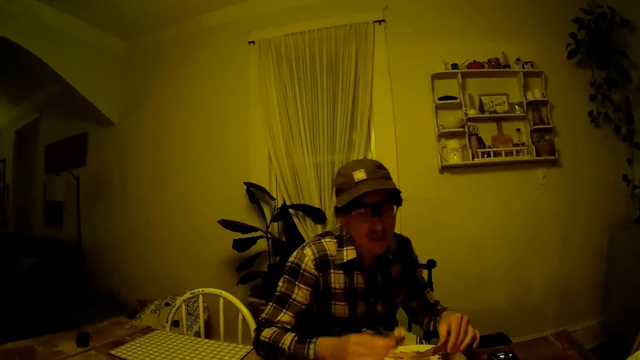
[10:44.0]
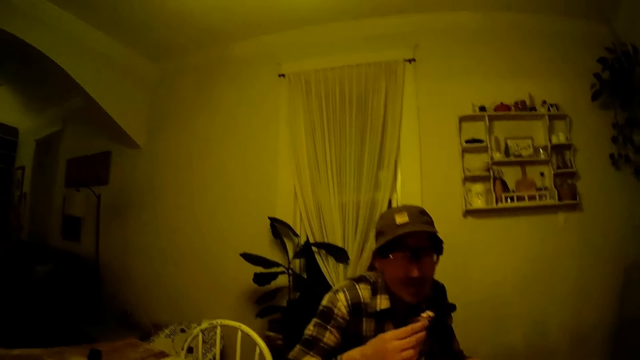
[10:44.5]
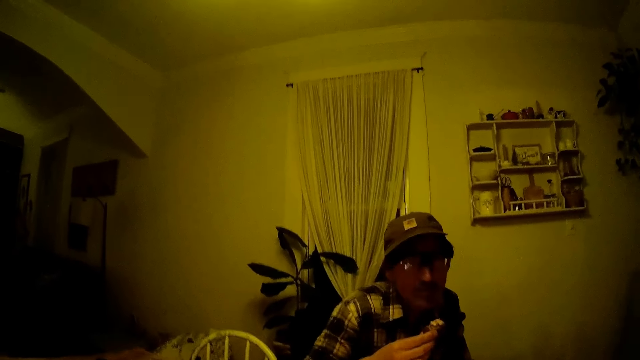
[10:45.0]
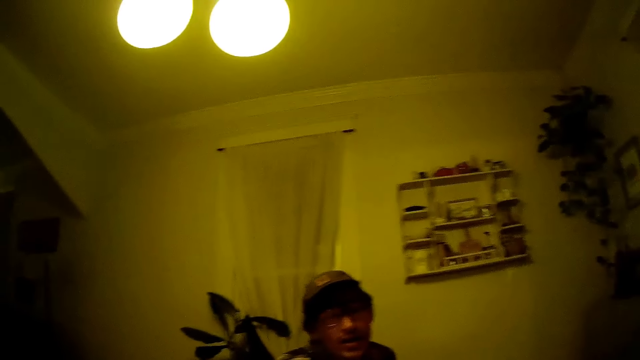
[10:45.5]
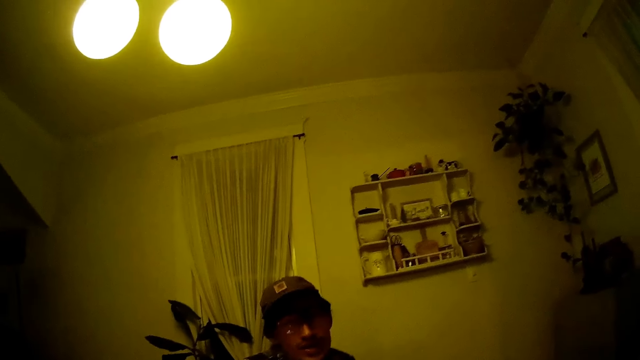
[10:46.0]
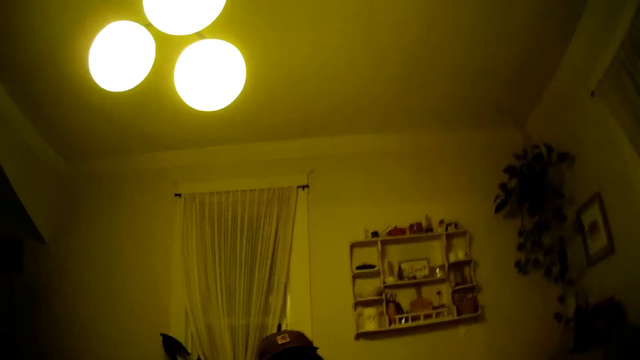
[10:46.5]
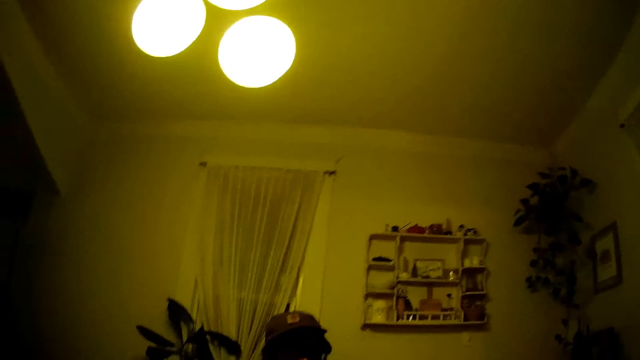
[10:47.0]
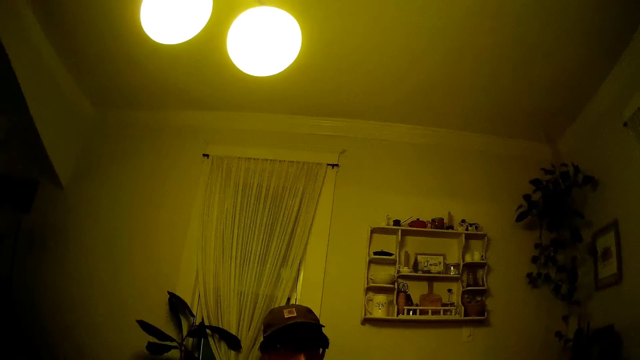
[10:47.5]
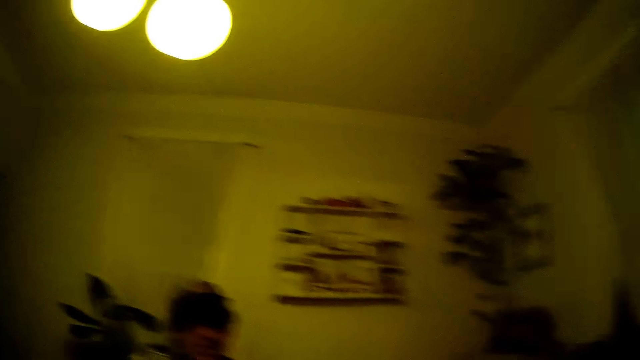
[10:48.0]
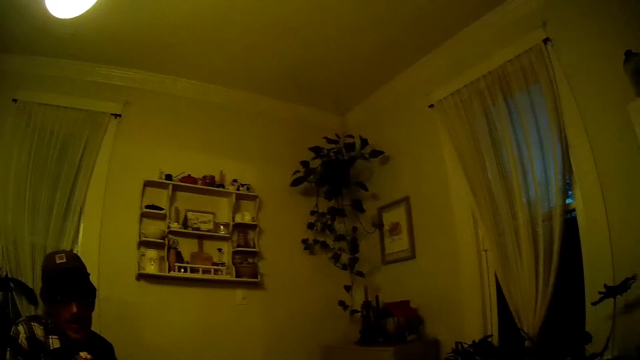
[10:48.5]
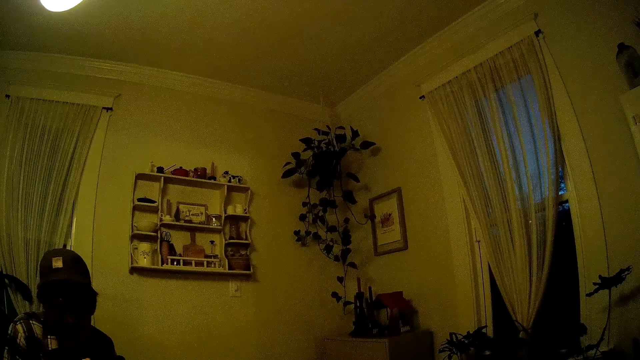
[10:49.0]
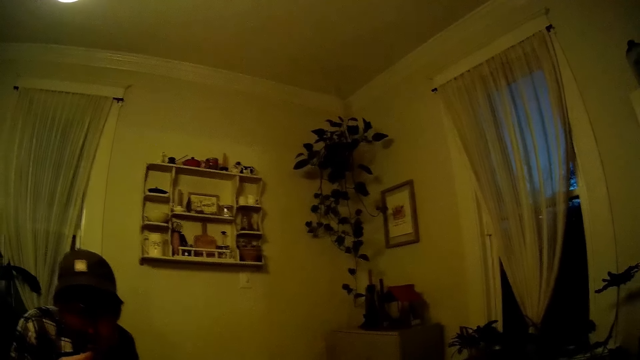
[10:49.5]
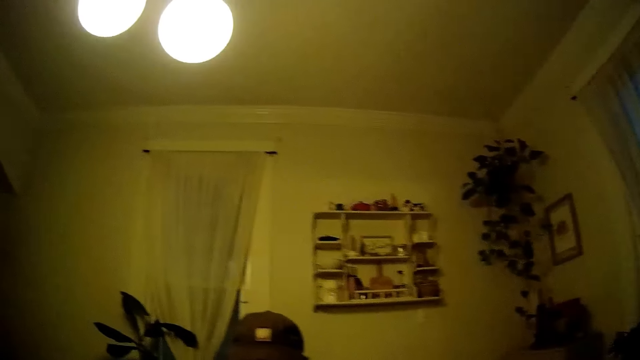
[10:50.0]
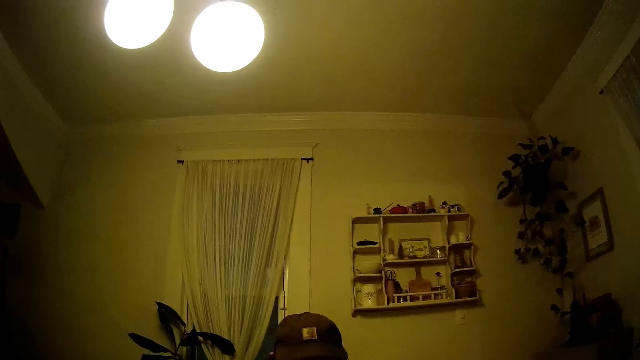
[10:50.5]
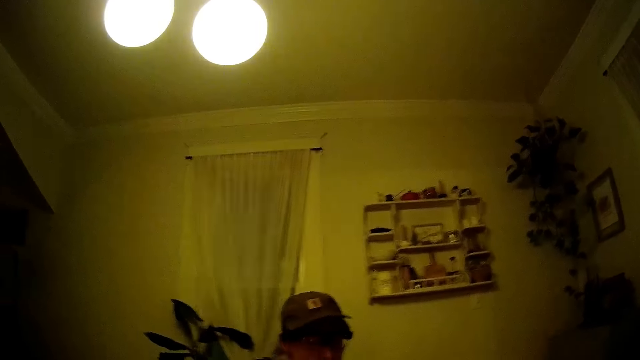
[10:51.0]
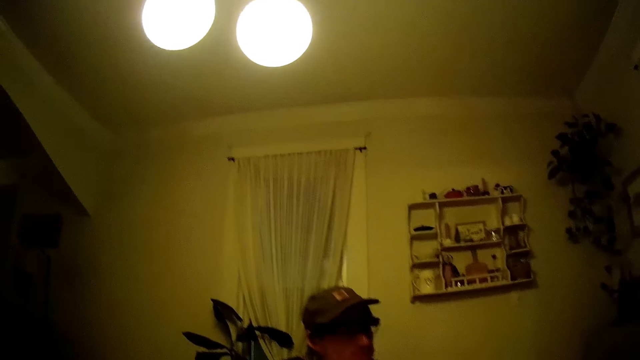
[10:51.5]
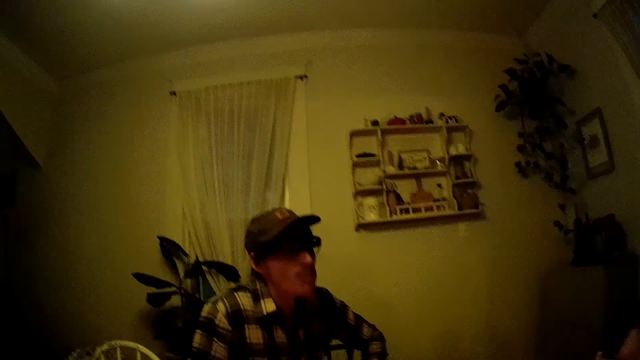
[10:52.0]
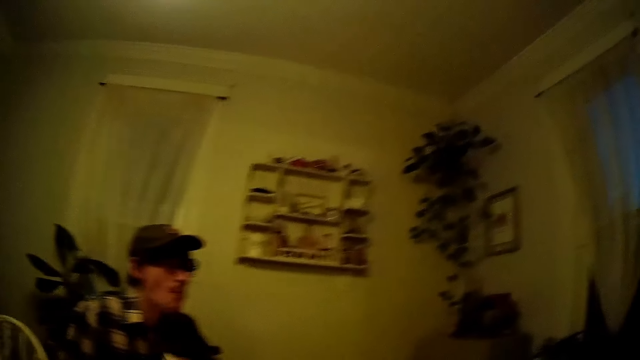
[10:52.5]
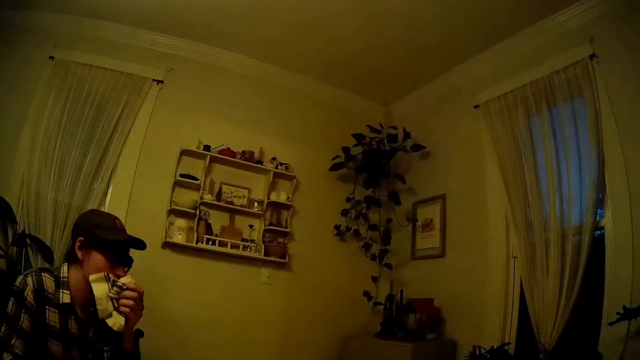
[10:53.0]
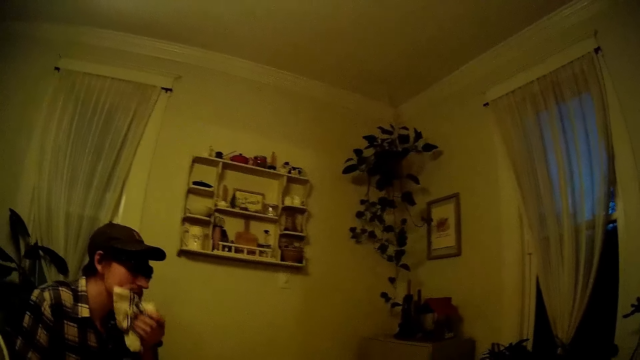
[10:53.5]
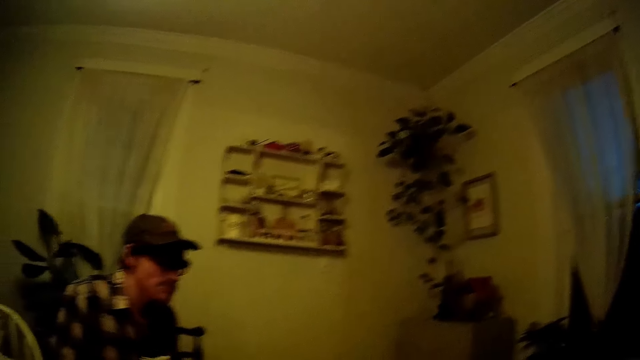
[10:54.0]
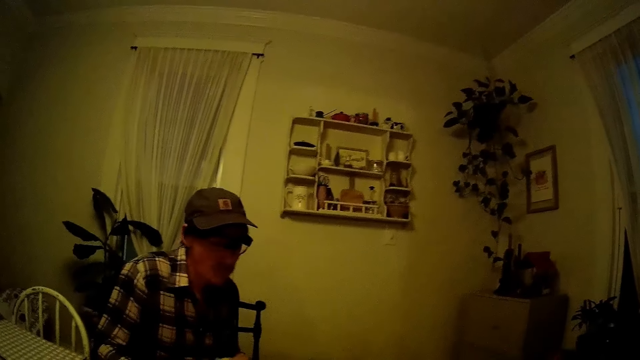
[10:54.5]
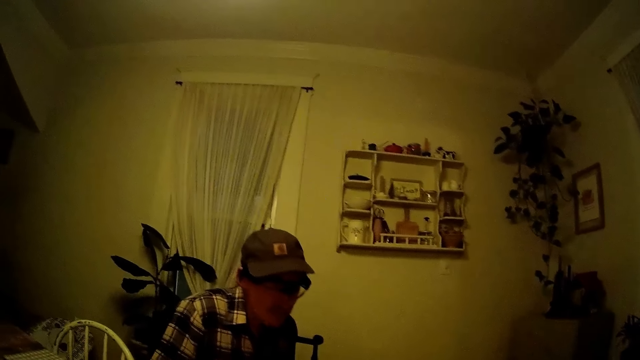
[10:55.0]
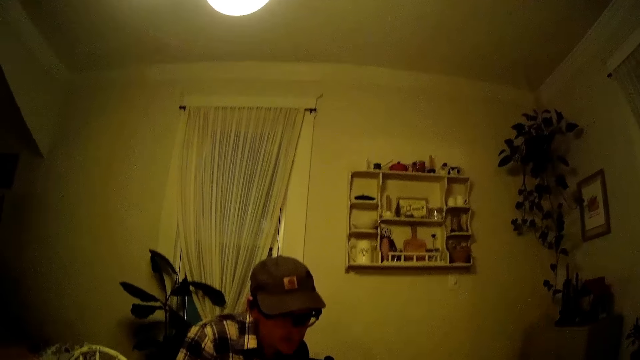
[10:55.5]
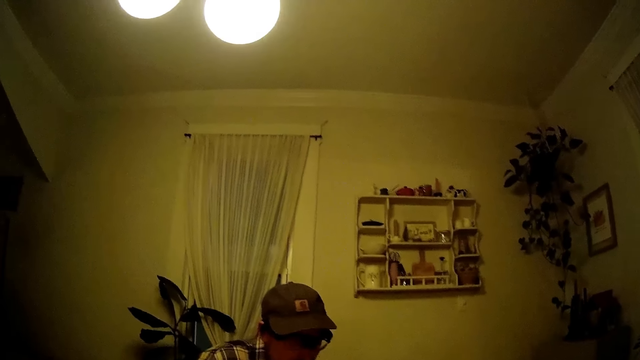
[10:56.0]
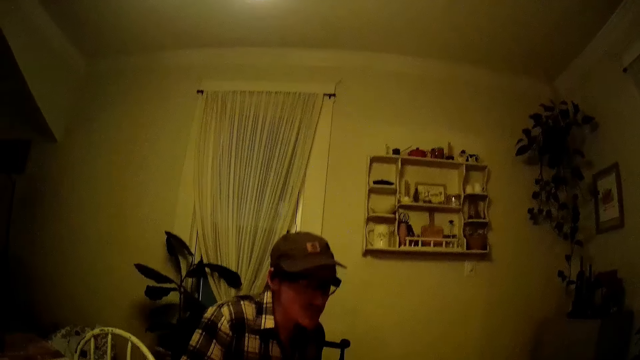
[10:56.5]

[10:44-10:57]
A man talks. The man eats a piece of steak in his right hand. He wipes his mouth with a handkerchief in his left hand. He continues to talk.

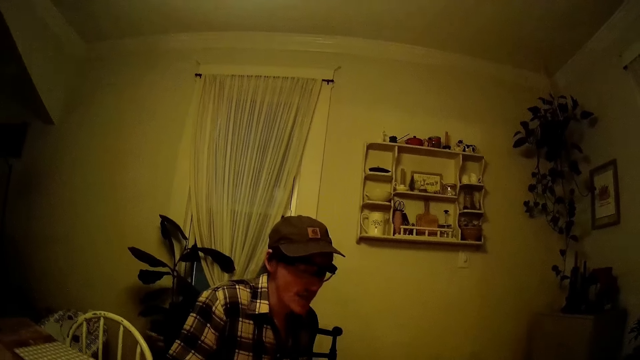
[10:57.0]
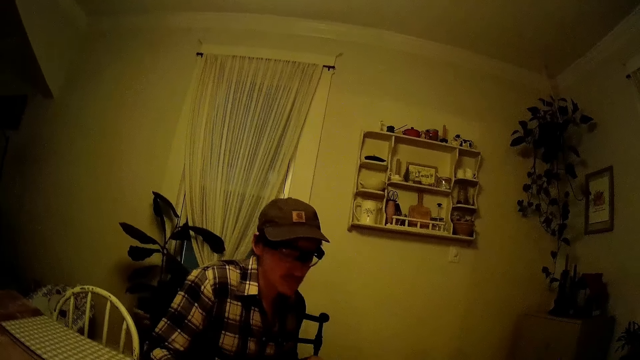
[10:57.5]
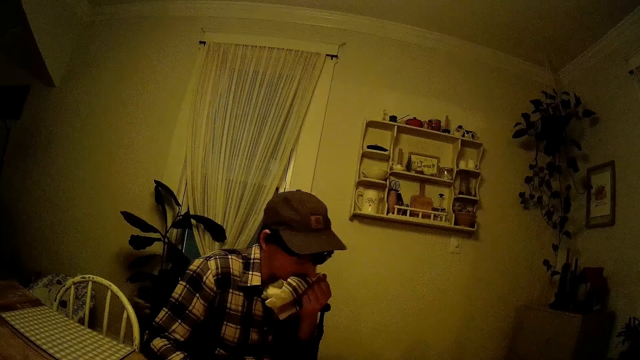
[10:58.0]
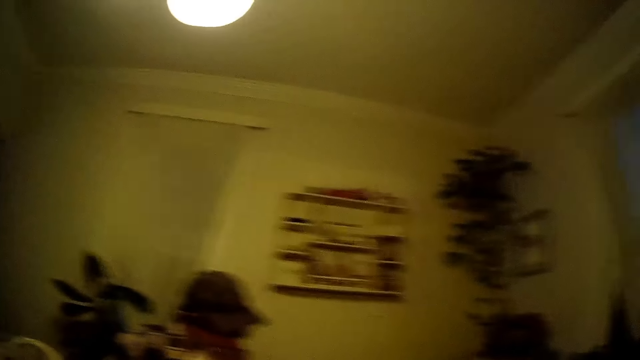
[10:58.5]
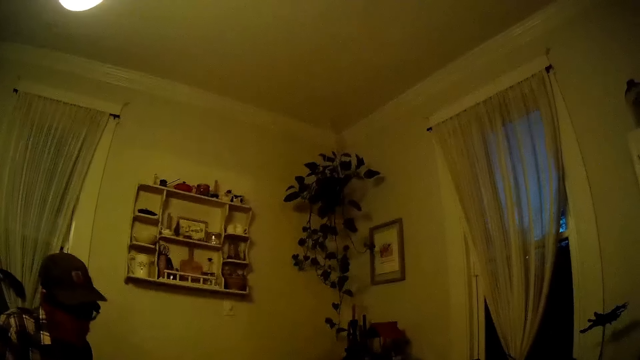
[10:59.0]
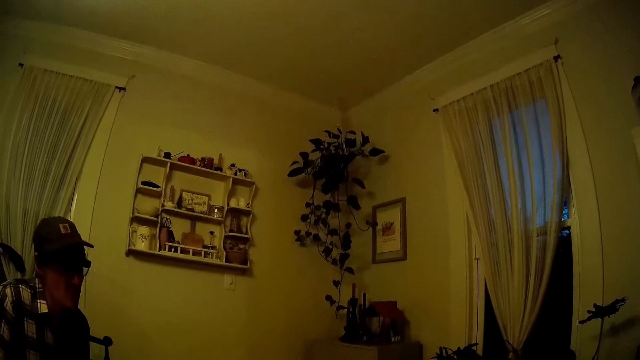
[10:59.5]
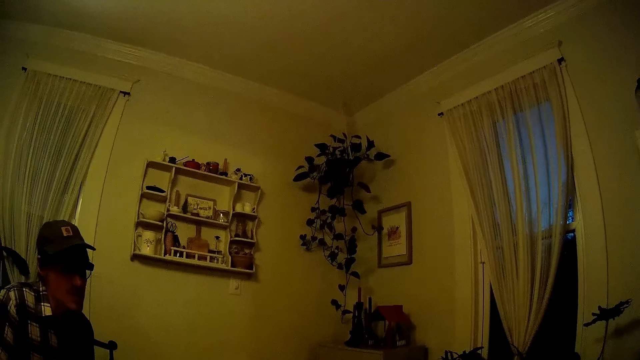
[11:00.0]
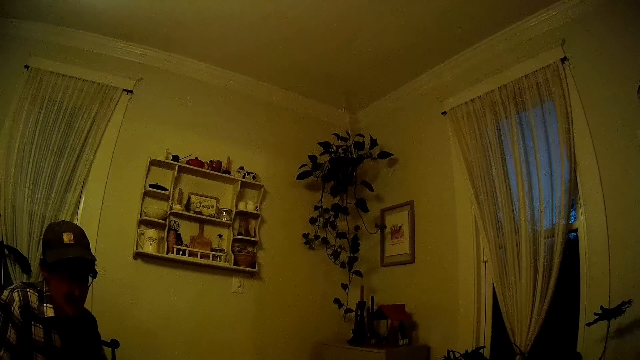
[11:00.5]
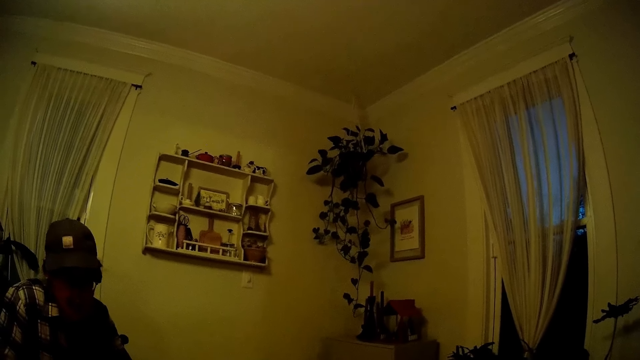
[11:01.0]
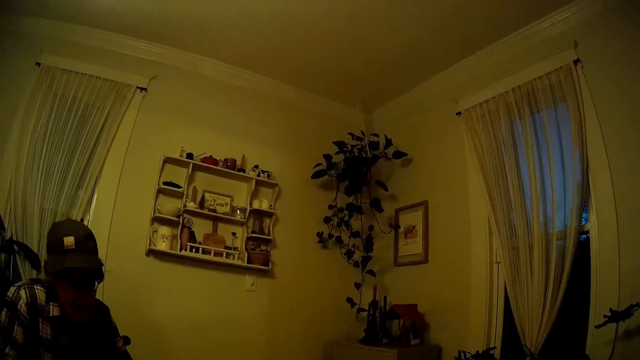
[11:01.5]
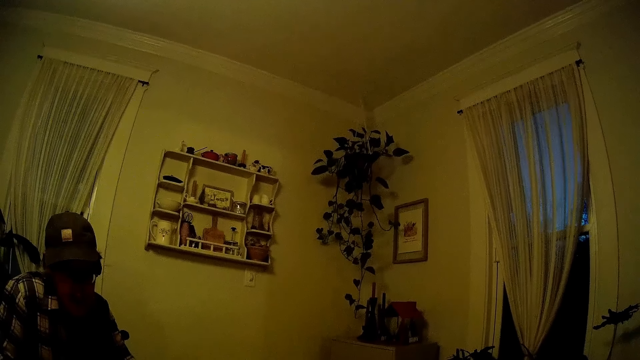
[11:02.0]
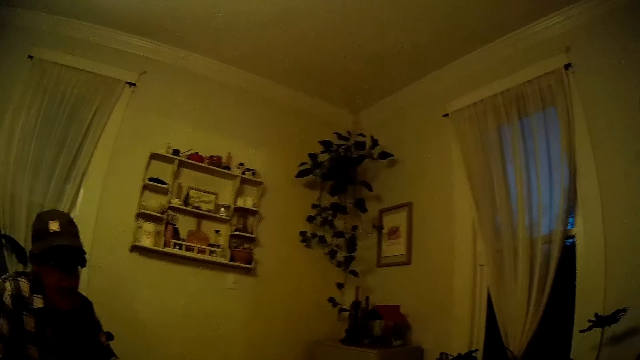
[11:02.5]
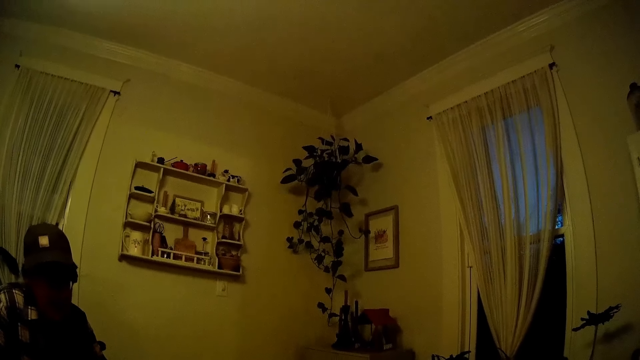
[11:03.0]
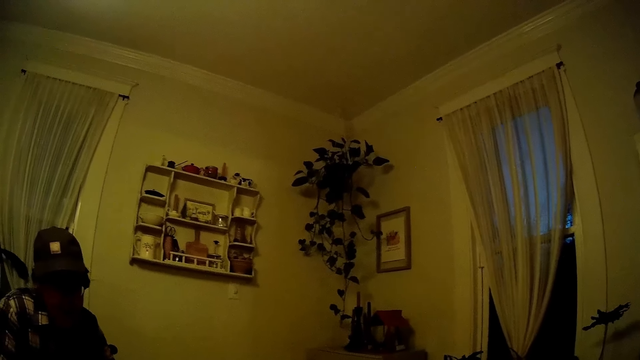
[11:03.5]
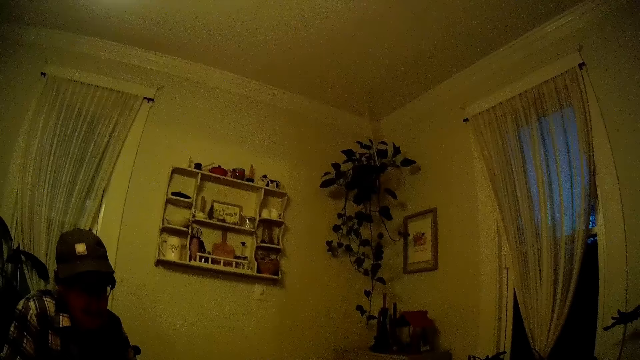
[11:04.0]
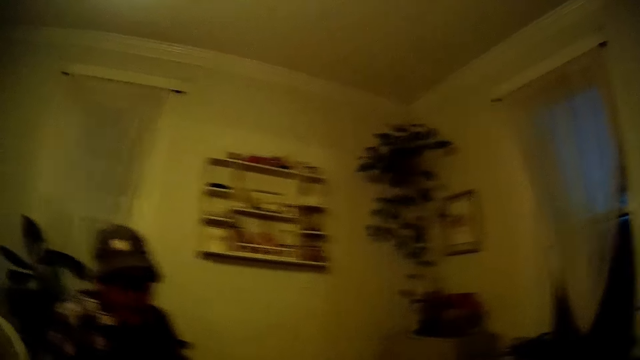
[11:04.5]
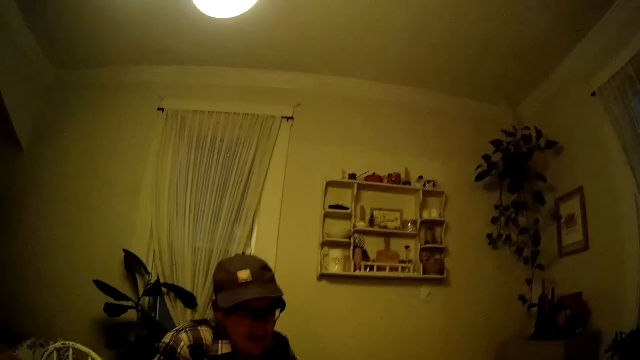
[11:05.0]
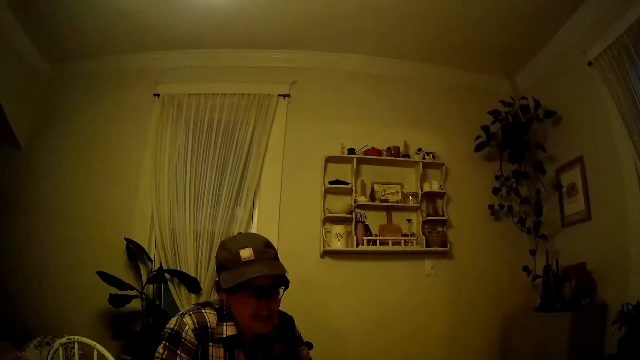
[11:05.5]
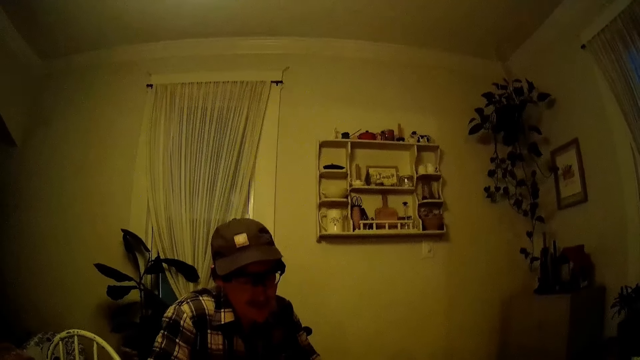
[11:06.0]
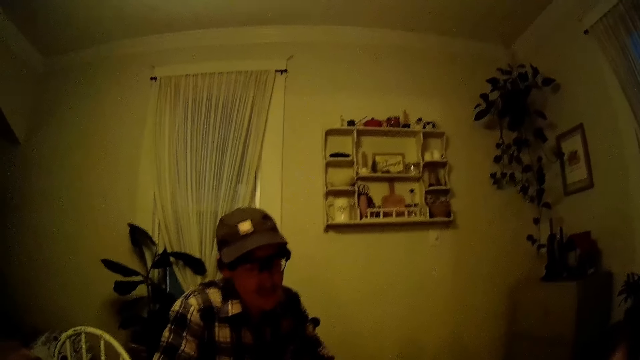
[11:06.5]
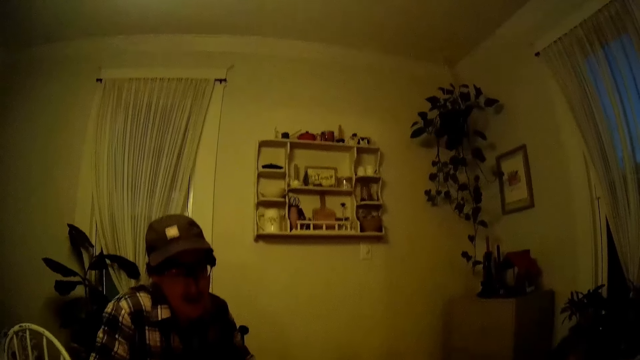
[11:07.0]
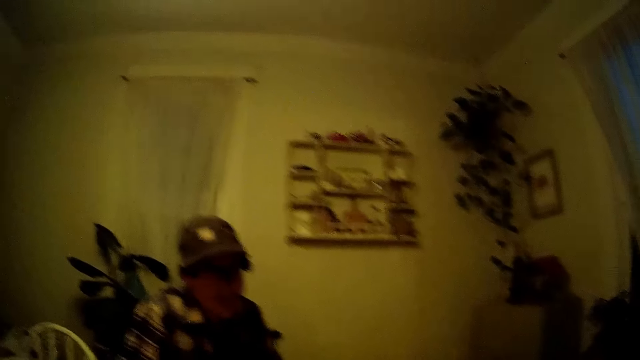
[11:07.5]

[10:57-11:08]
The man wipes his mouth with the handkerchief in his left hand.
